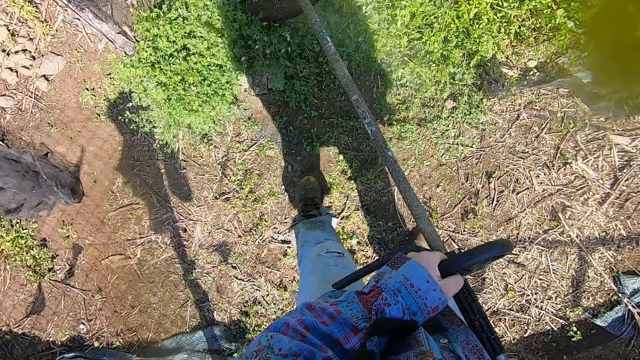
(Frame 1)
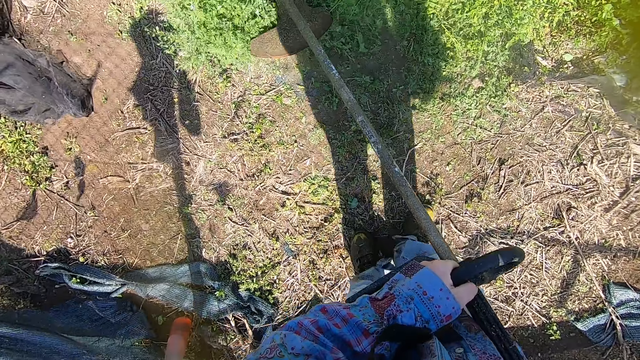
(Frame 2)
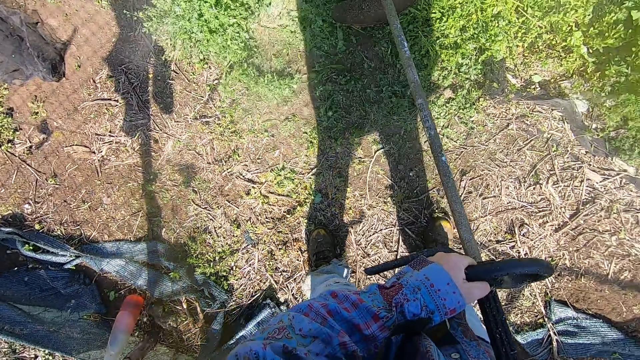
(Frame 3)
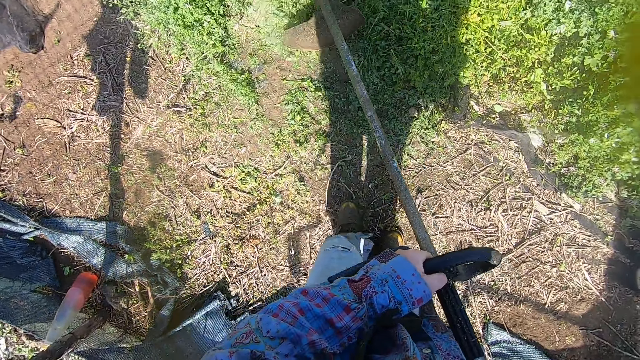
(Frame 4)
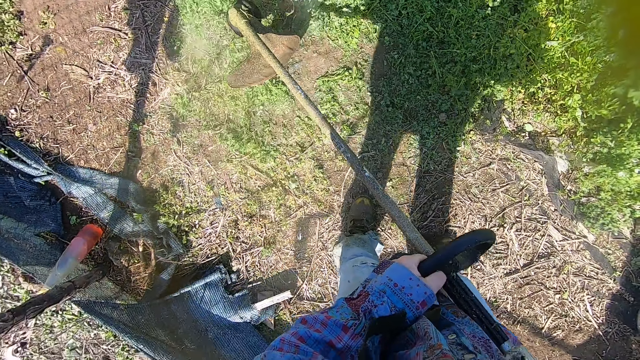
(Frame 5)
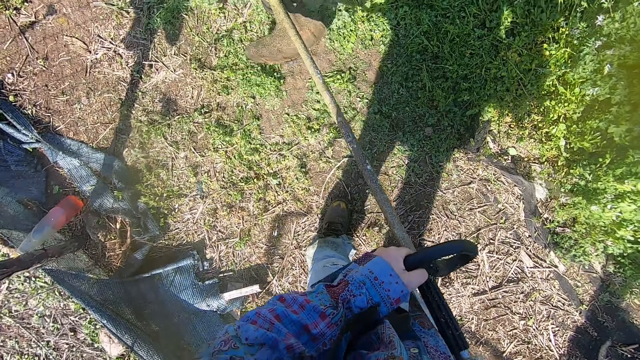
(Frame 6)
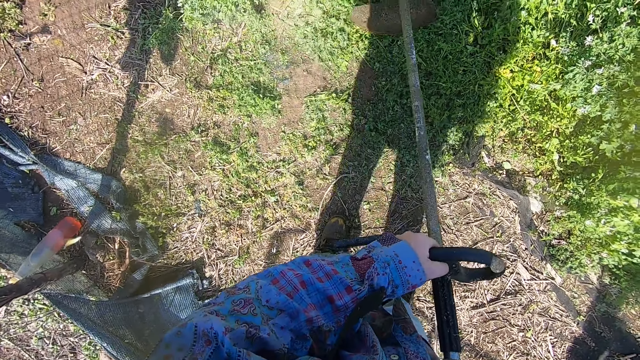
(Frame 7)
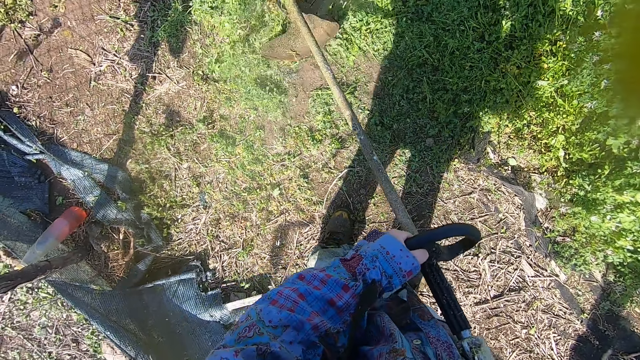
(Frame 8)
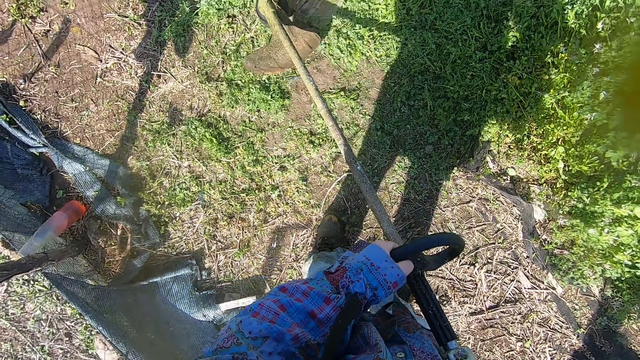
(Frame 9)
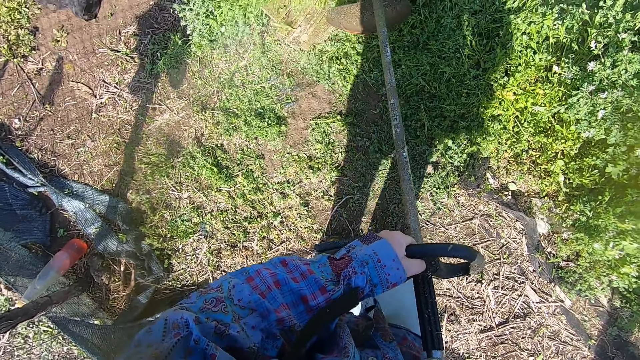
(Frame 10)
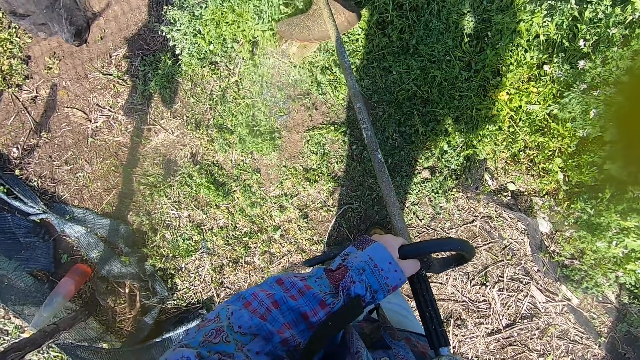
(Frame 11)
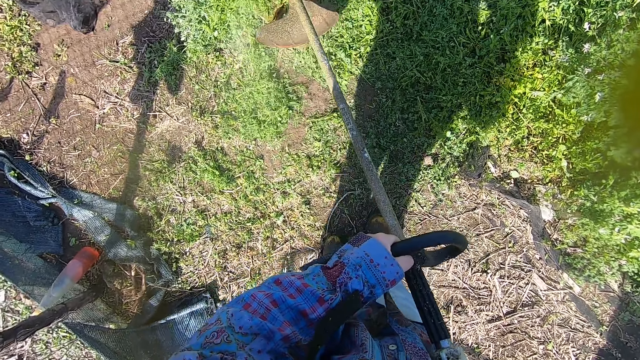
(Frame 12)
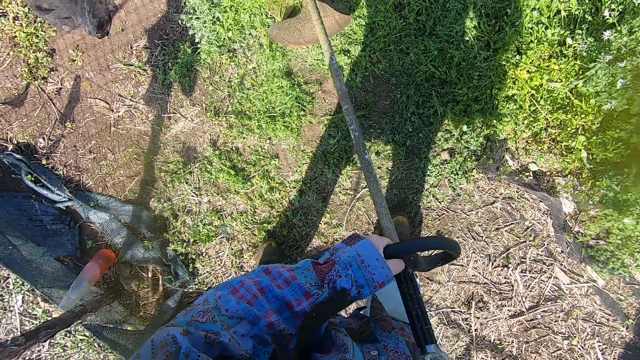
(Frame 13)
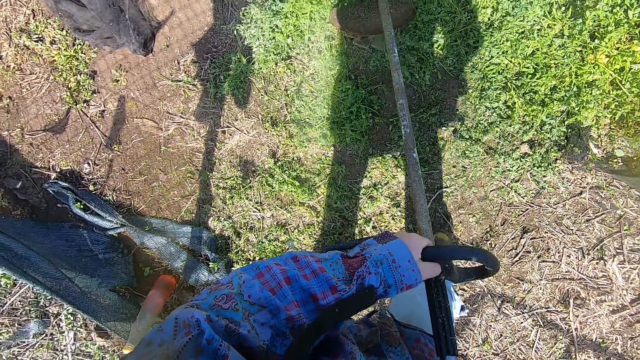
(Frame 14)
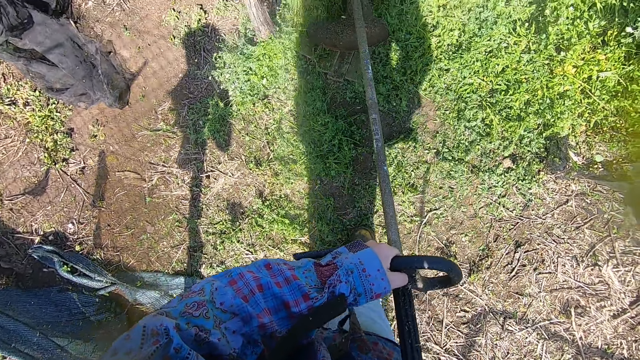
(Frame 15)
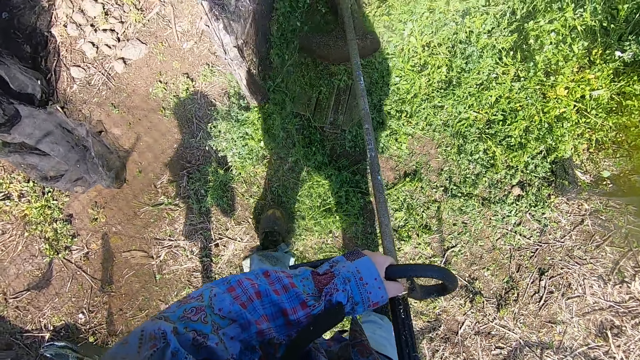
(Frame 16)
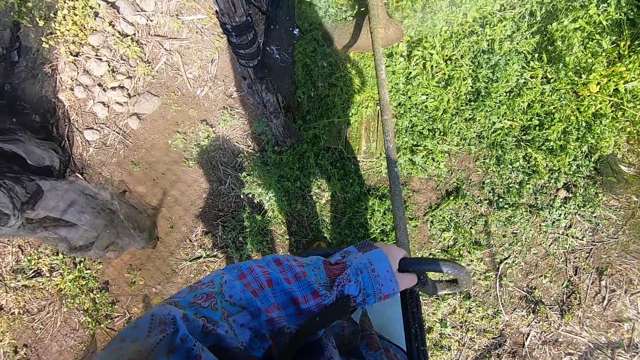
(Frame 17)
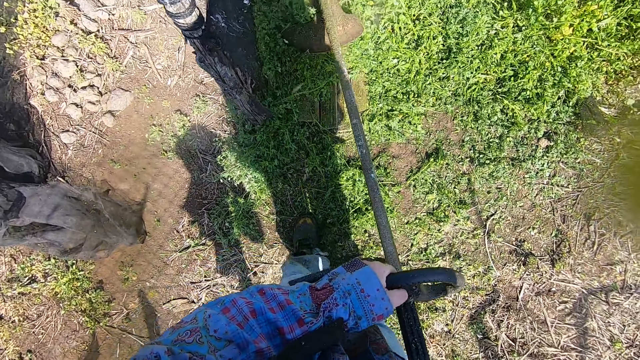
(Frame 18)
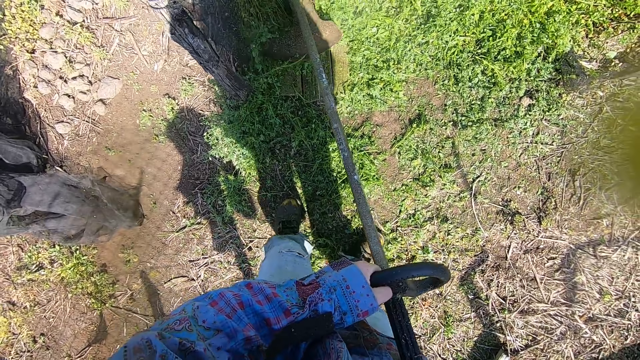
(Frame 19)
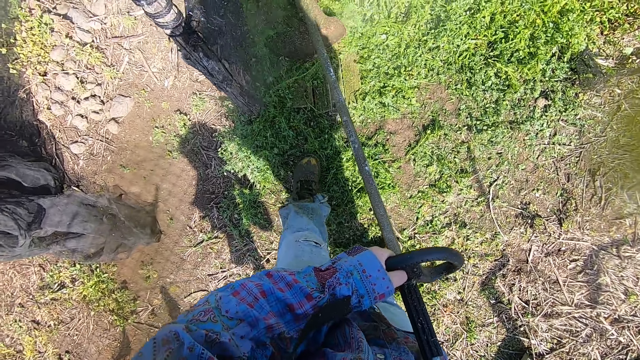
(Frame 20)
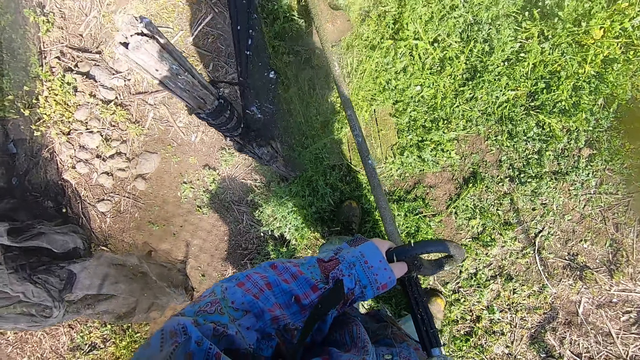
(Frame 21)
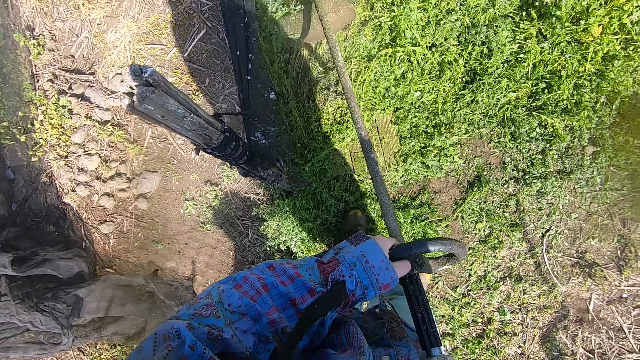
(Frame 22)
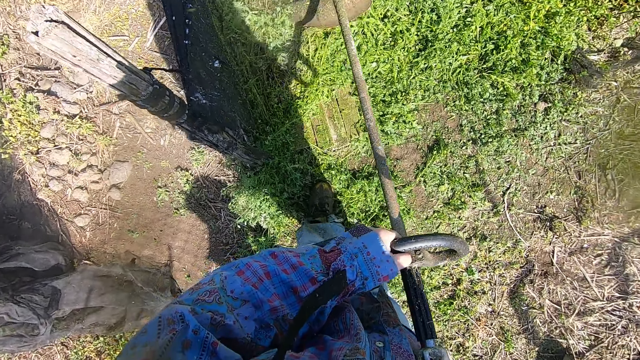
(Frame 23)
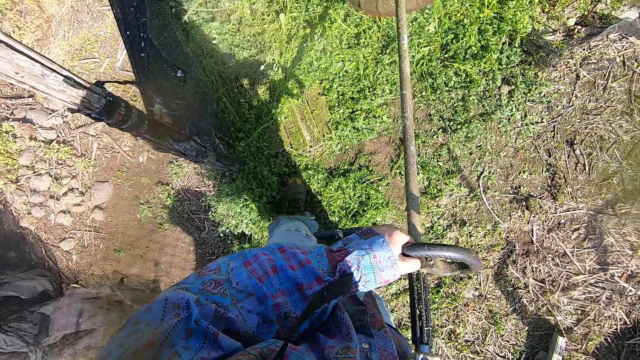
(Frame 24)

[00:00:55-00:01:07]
The camera wearer turns to the fence. They trim along the fence.

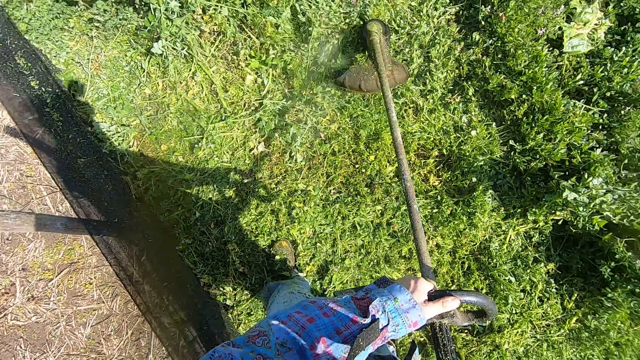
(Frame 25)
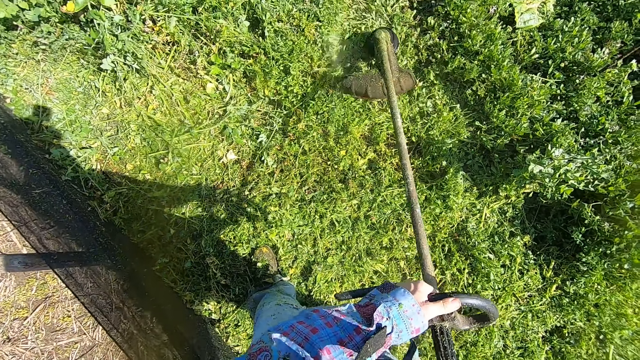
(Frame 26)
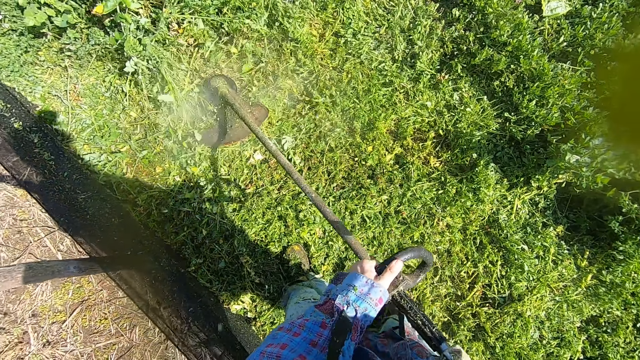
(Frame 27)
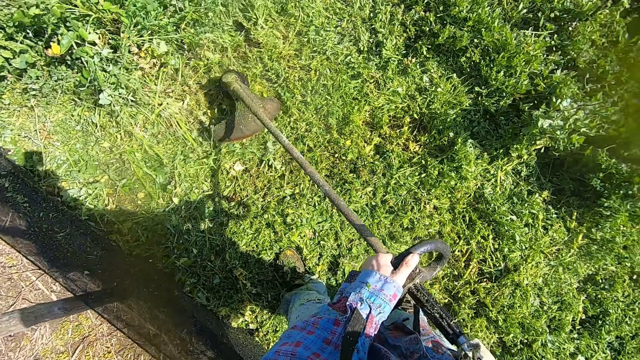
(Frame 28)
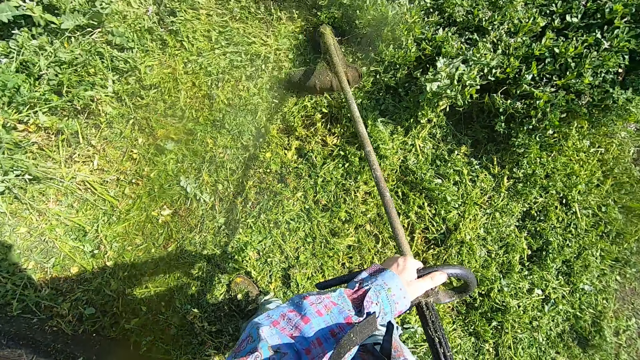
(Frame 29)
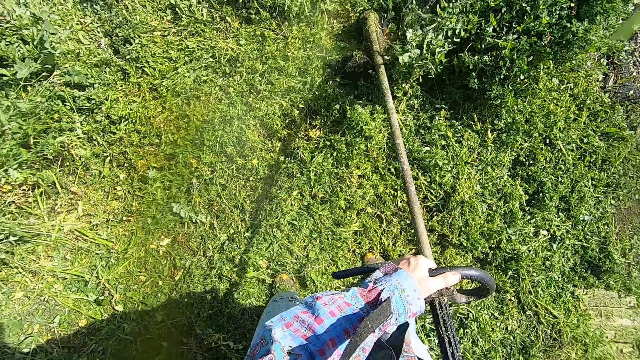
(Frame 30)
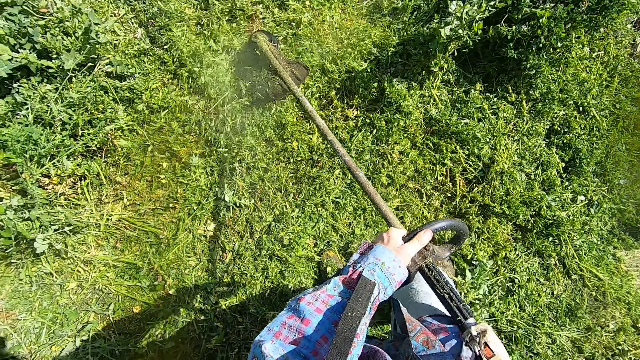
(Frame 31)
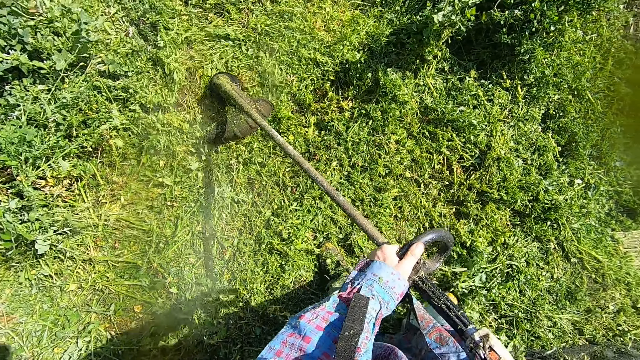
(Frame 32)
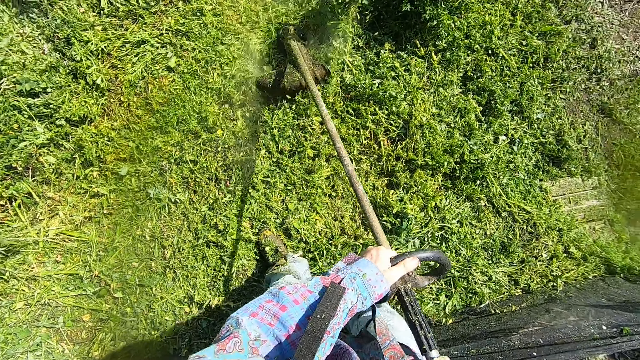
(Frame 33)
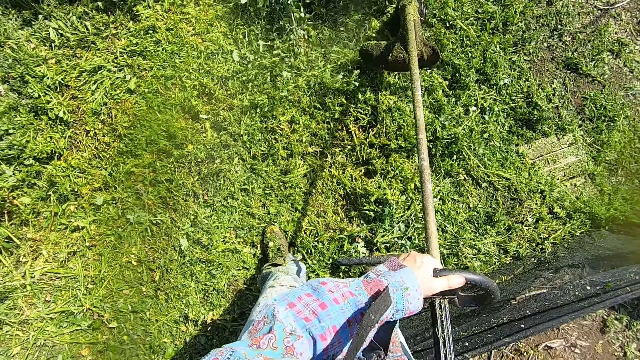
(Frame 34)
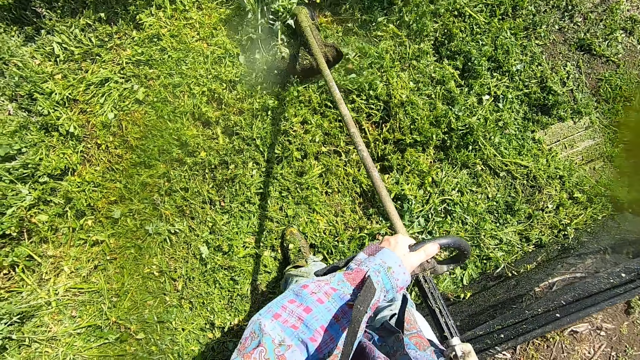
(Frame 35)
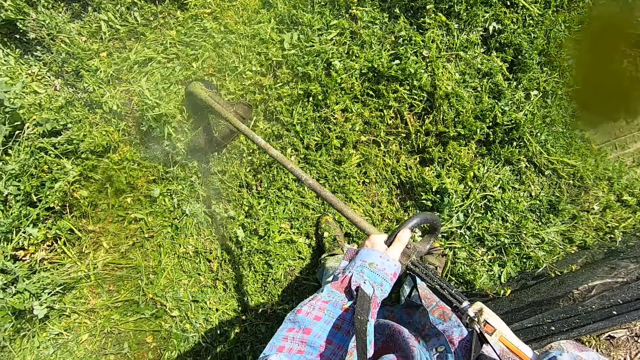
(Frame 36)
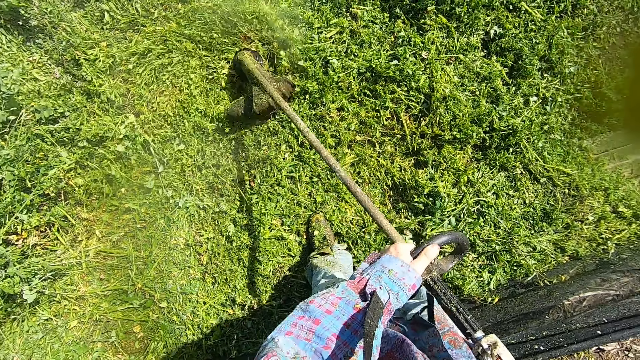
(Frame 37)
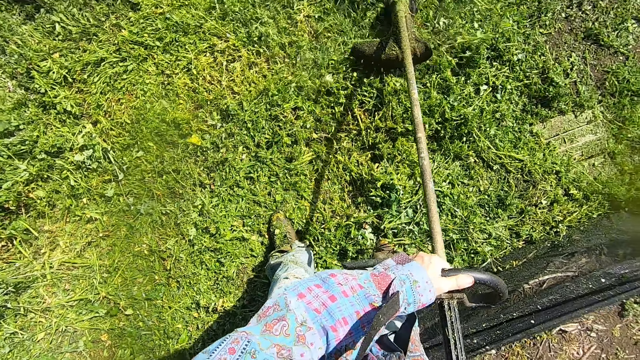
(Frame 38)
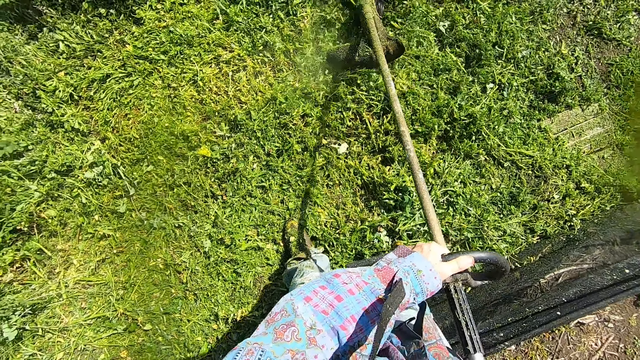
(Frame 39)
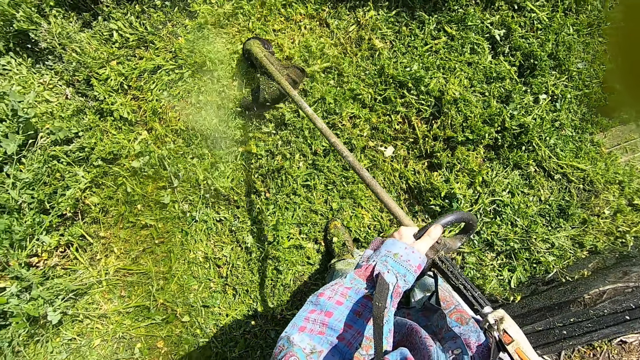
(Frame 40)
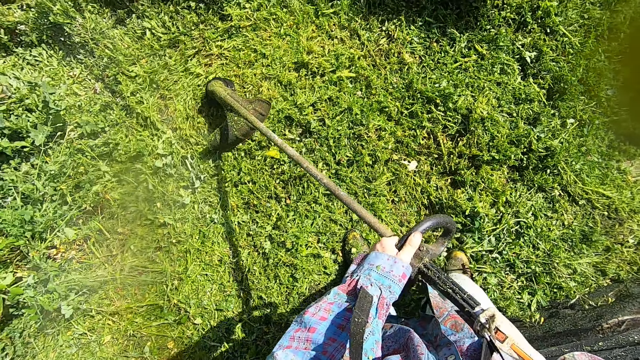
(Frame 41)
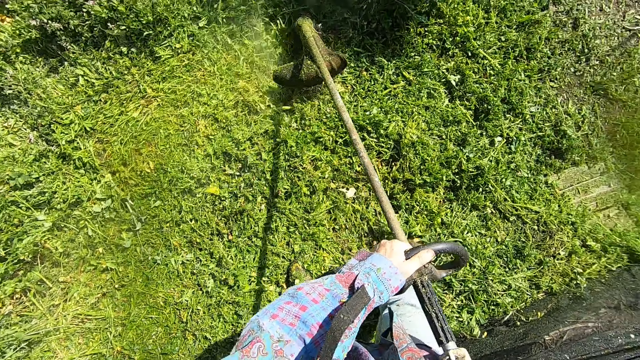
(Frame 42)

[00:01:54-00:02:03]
The camera wearer turns from the fence to the other side of the garden. They trim across the garden.
